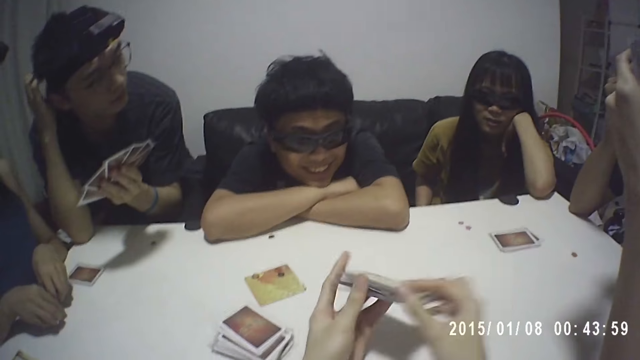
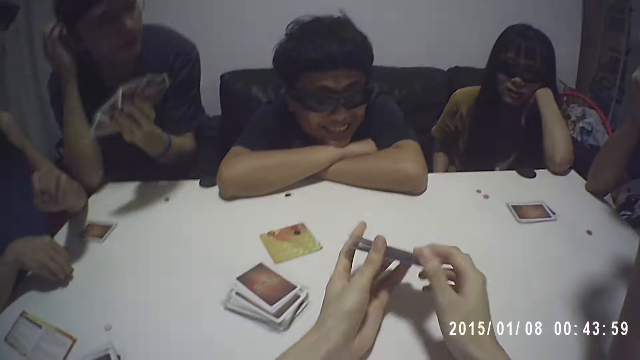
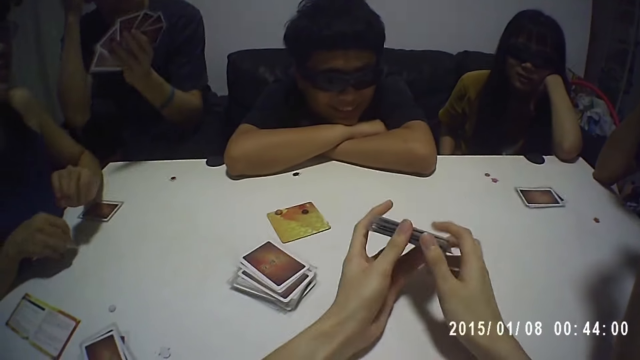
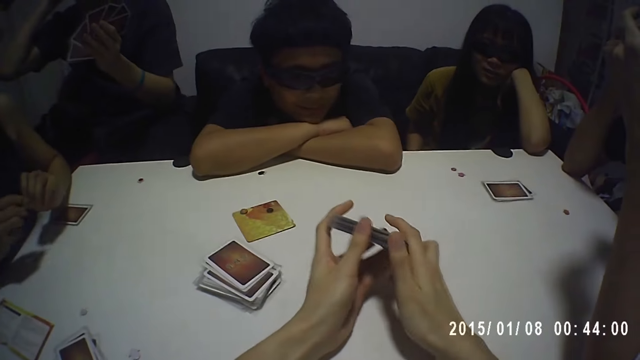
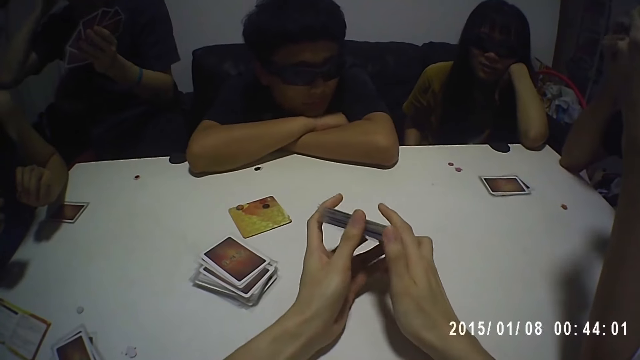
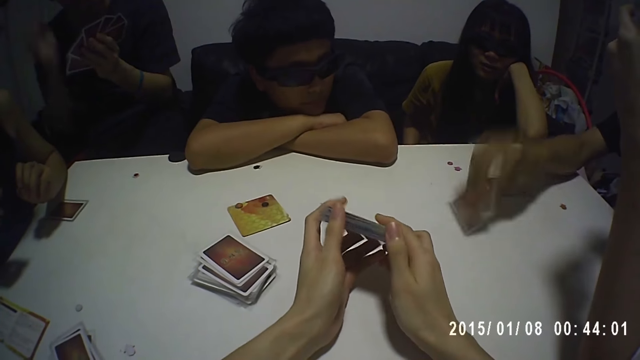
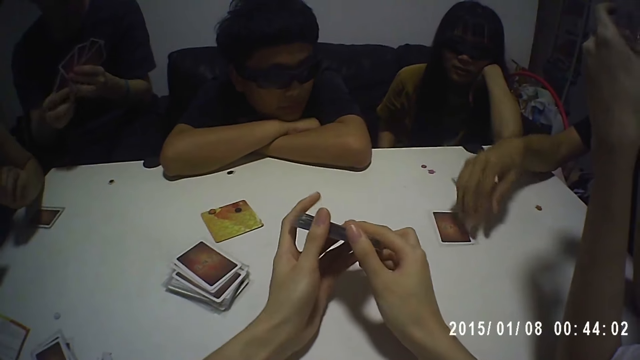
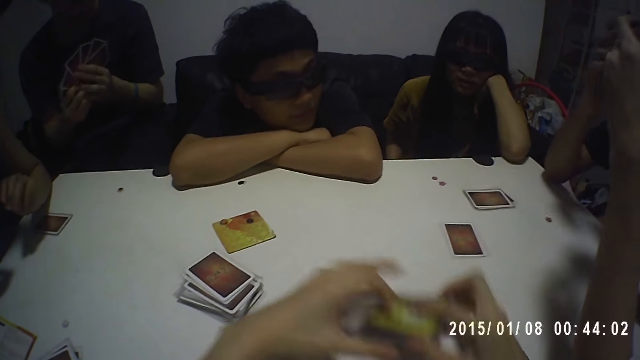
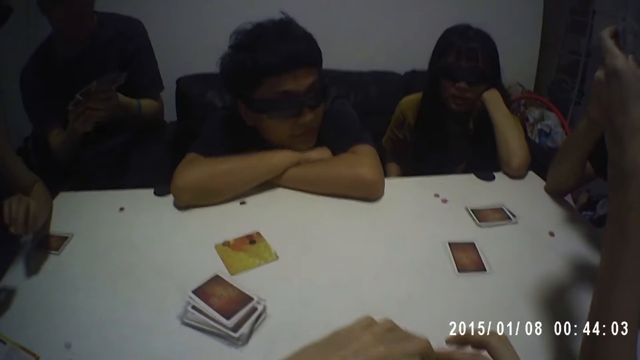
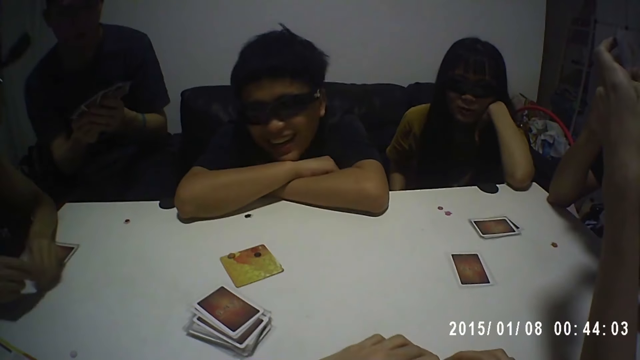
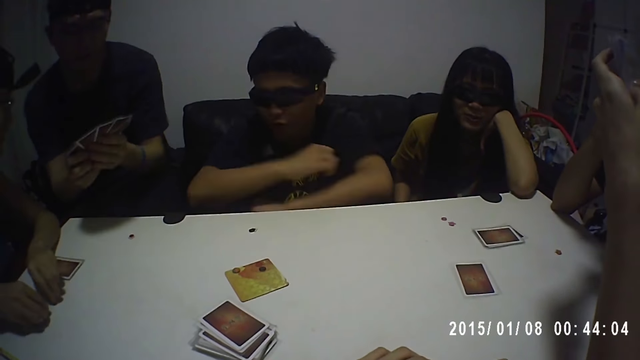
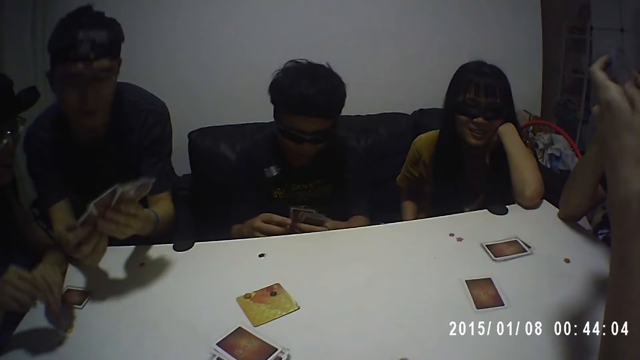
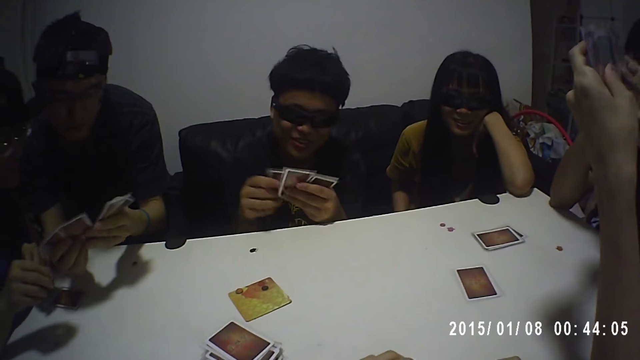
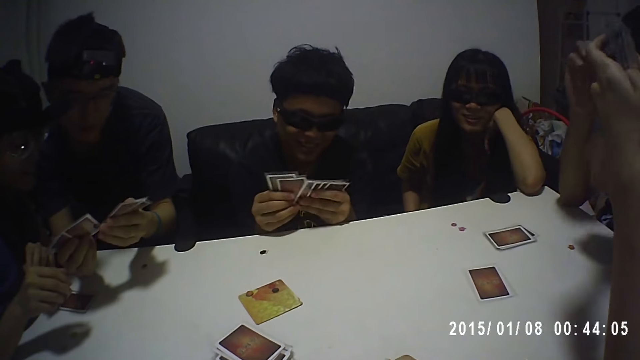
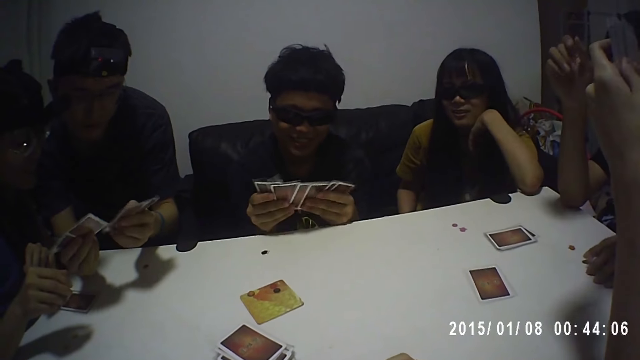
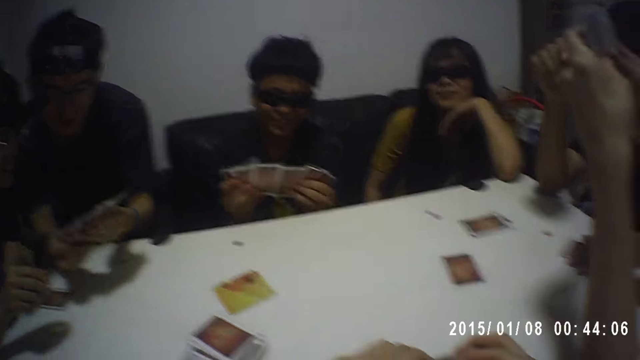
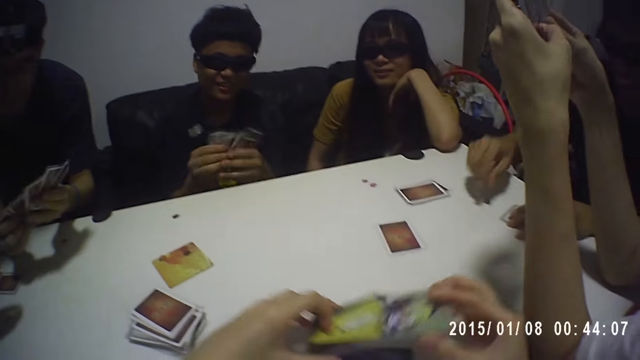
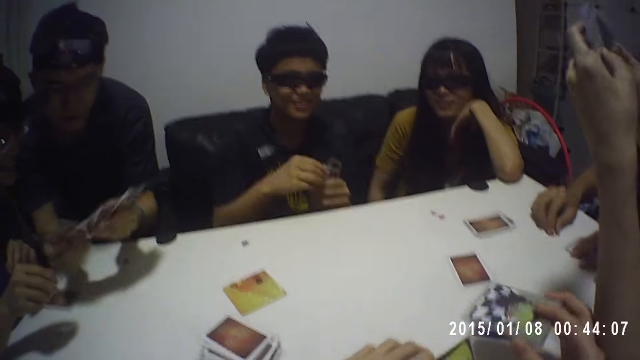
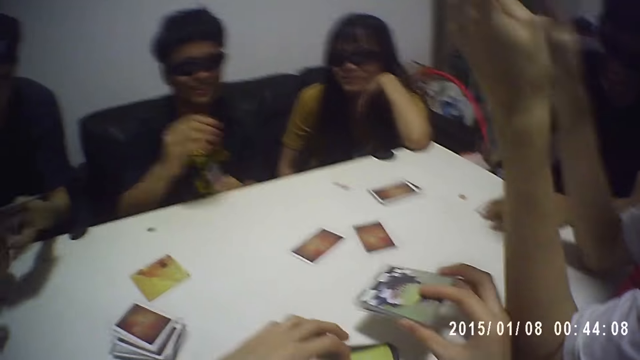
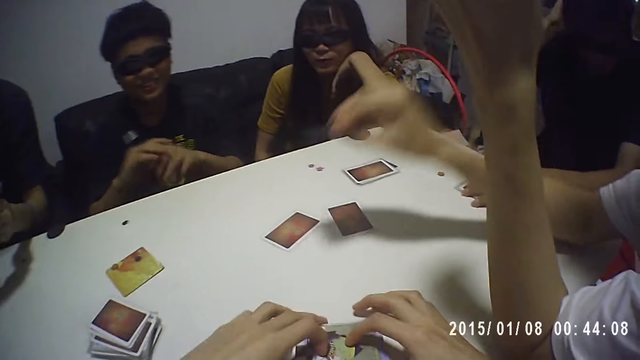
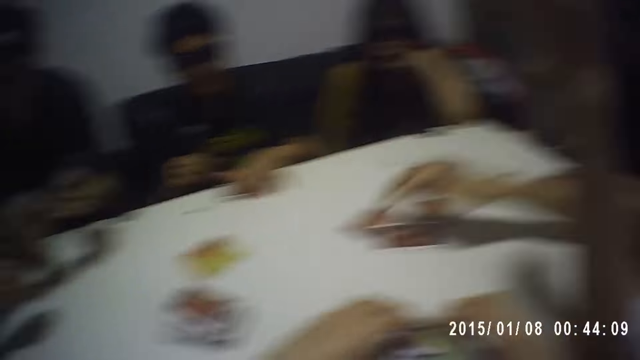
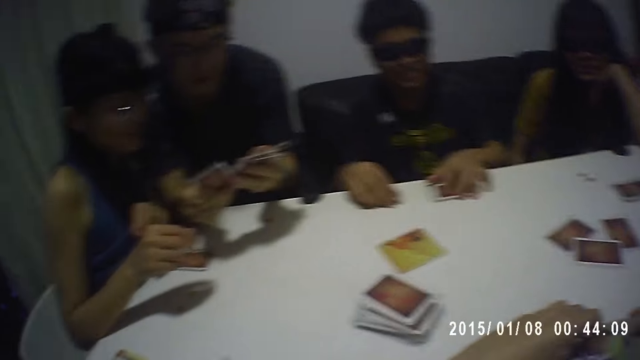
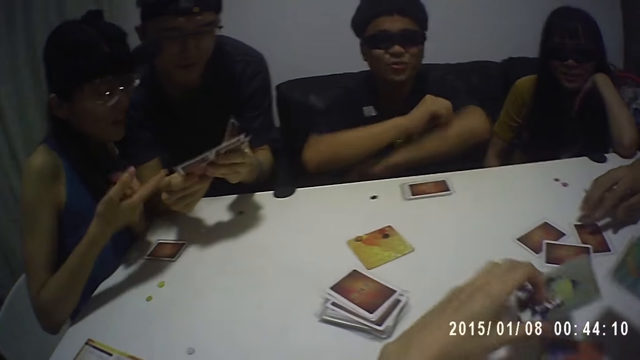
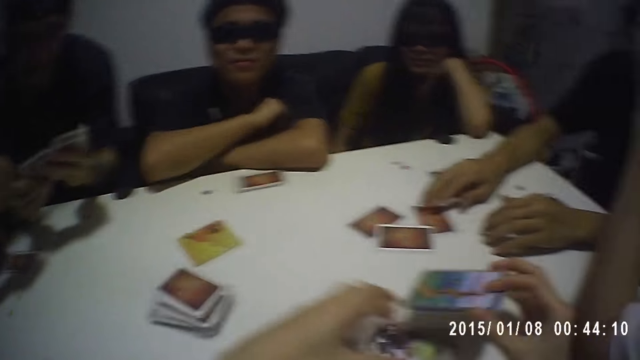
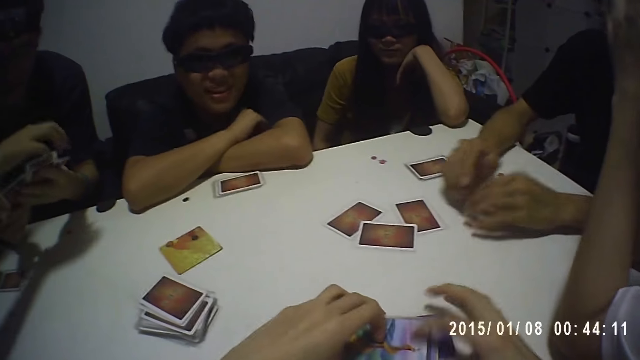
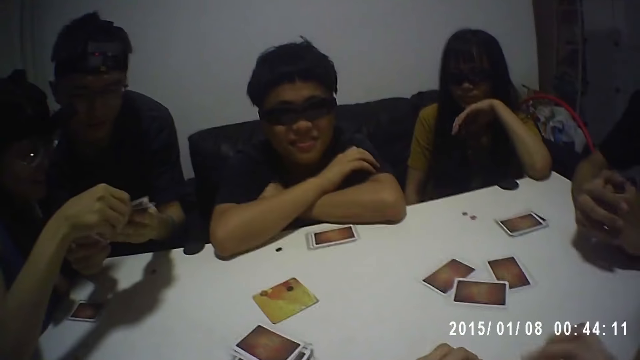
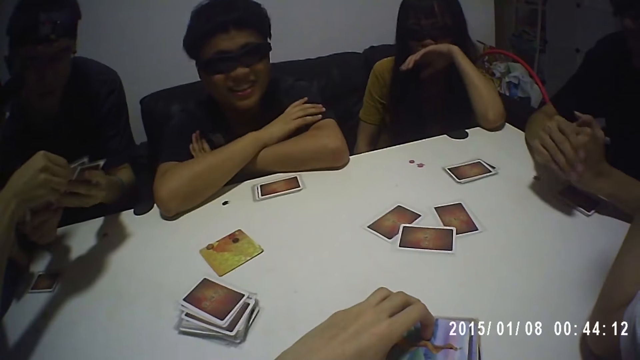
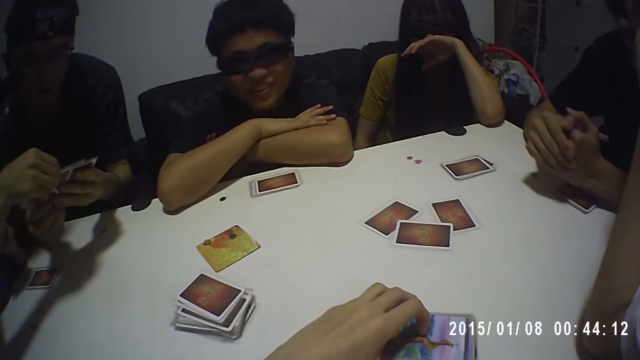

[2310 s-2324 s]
A man drops a card on the table. Another man shuffles cards with both hands. A third man shuffles cards with both hands. The second man drops a card on the table. A fourth man drops a card on the table. The camera wearer puts the cards on the table.

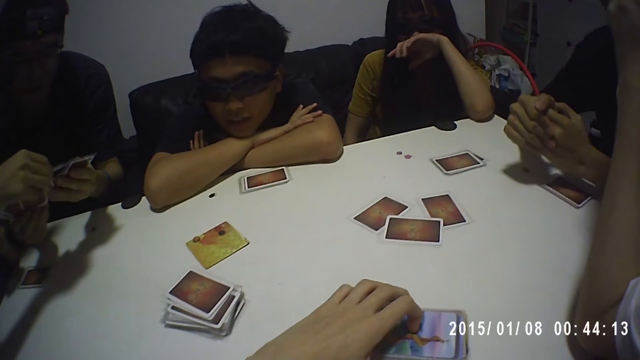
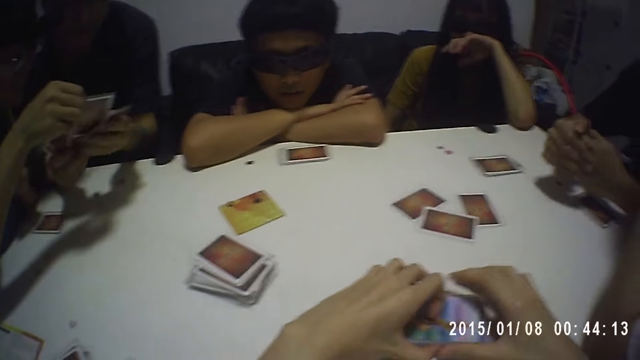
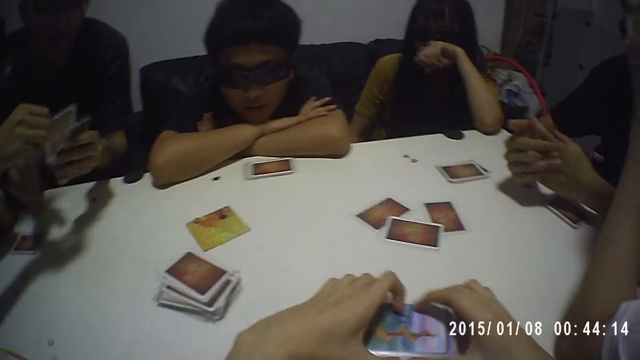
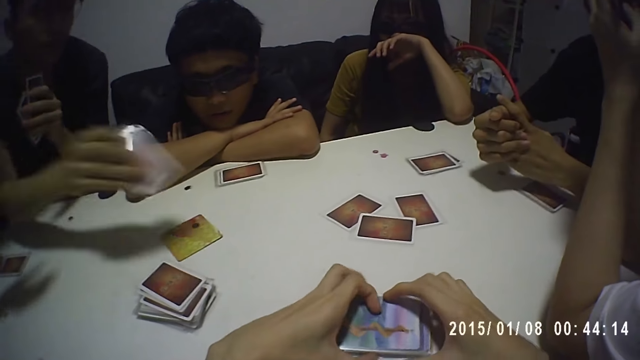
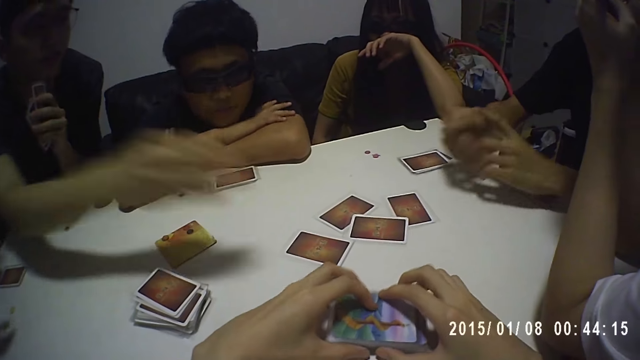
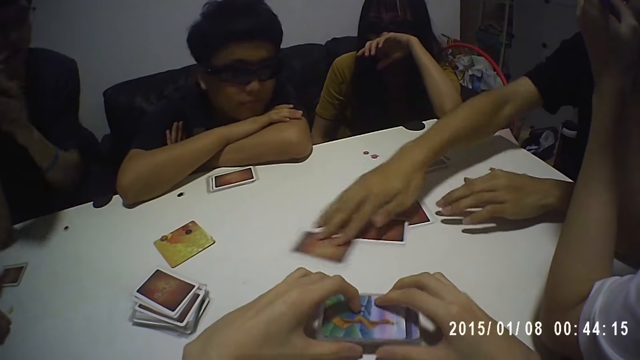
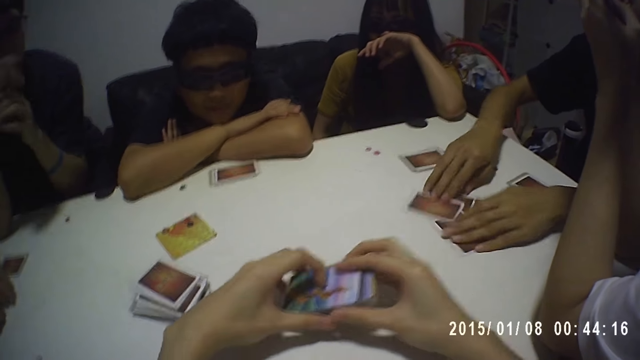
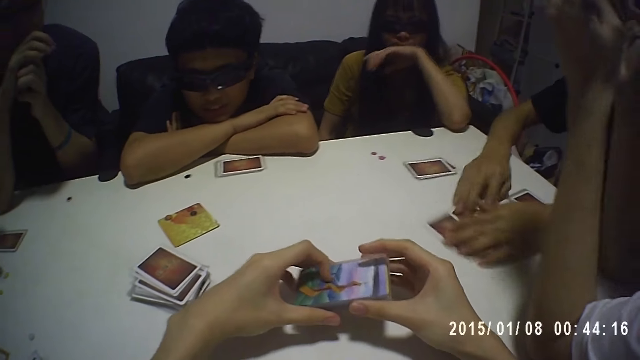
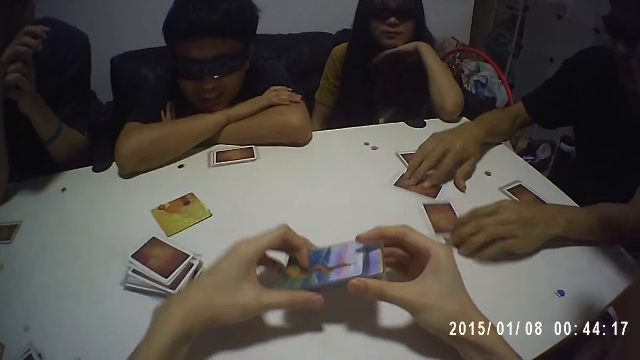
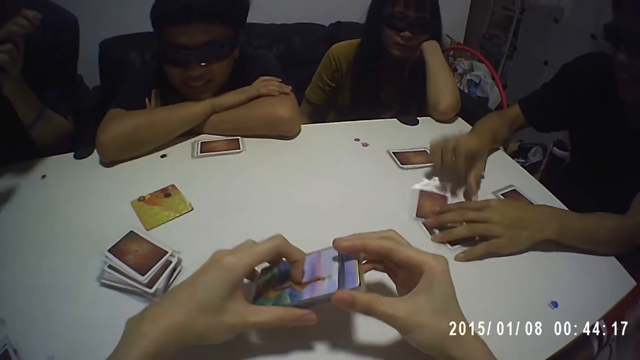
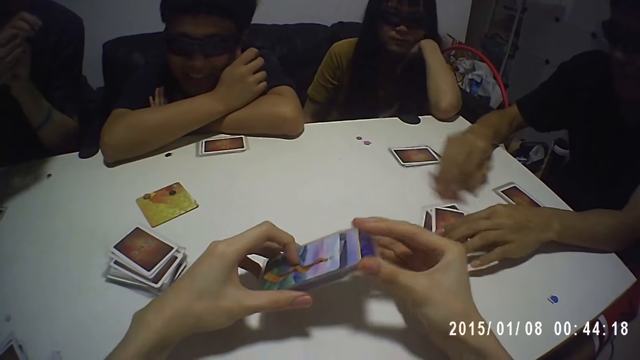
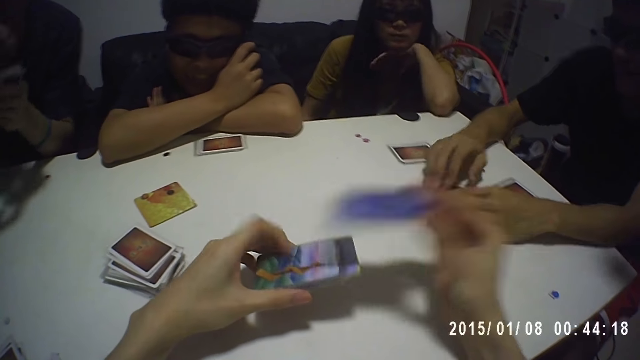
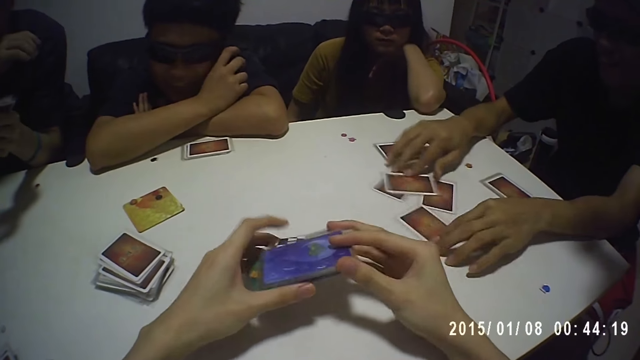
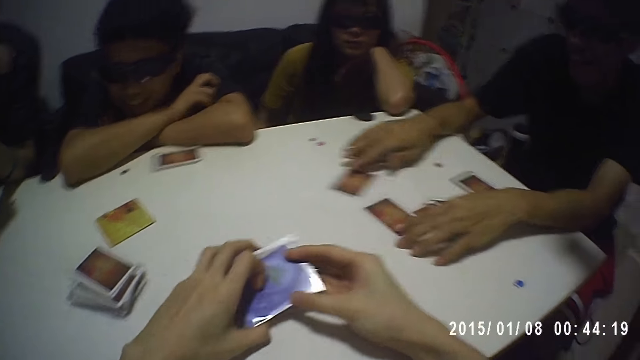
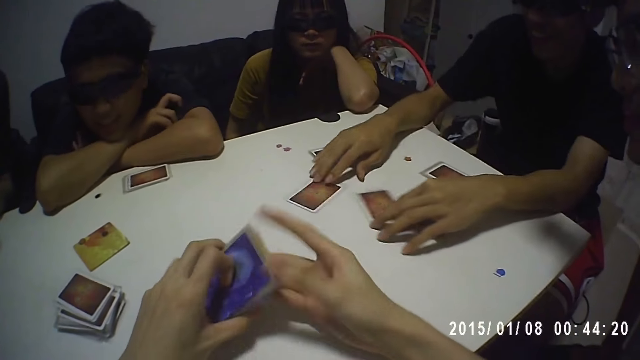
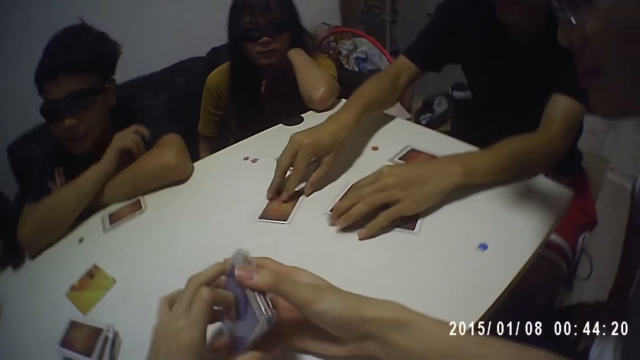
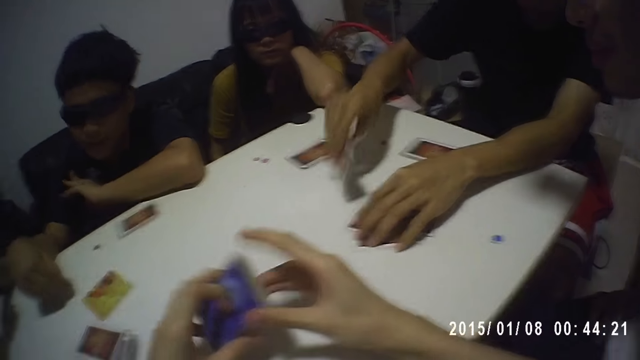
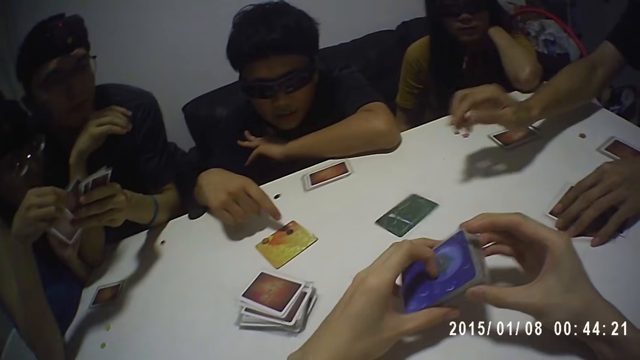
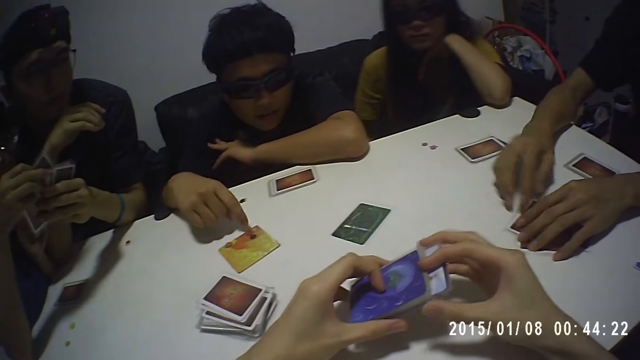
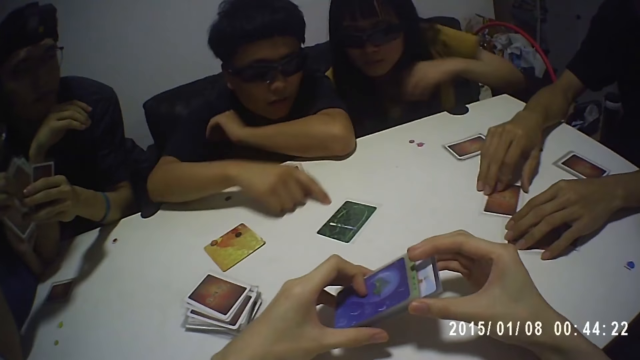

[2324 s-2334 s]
A man drops a card on the table. Another man shuffles the cards on the table. The camera wearer shuffles the cards with both hands. A third man counts the tokens on the table.
